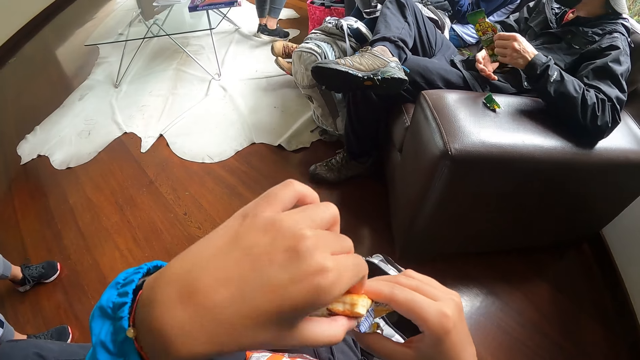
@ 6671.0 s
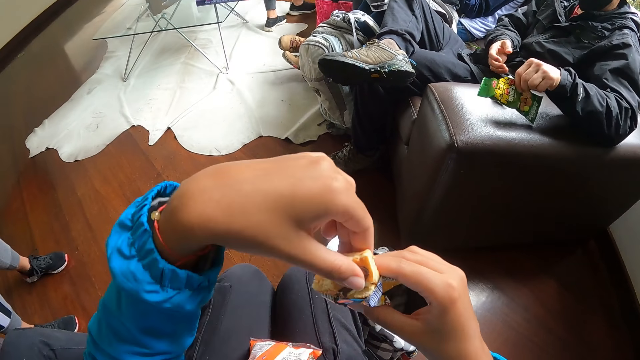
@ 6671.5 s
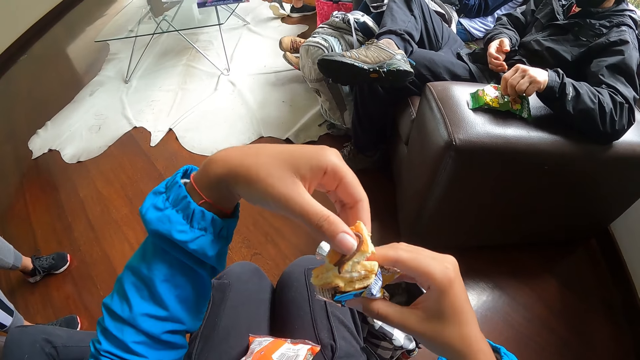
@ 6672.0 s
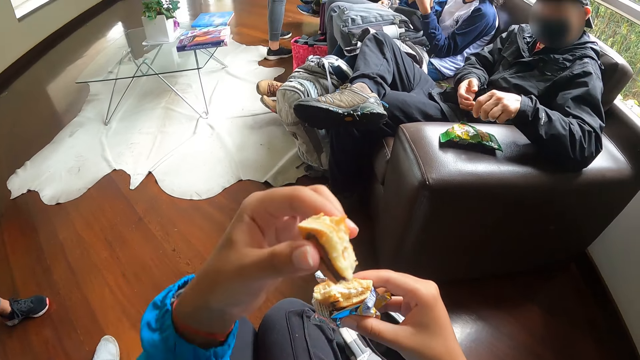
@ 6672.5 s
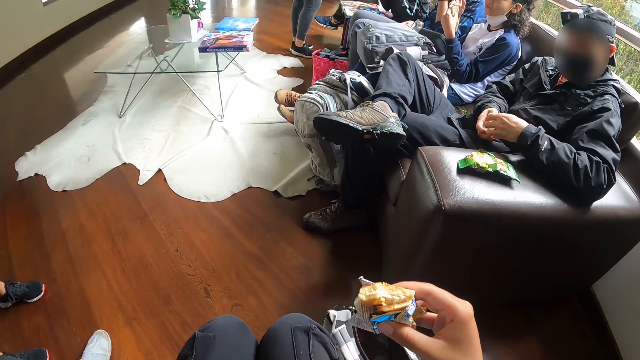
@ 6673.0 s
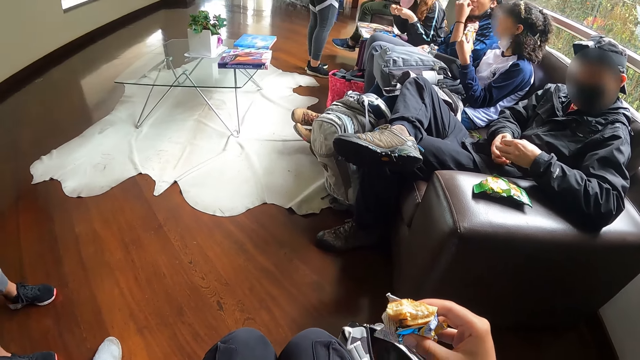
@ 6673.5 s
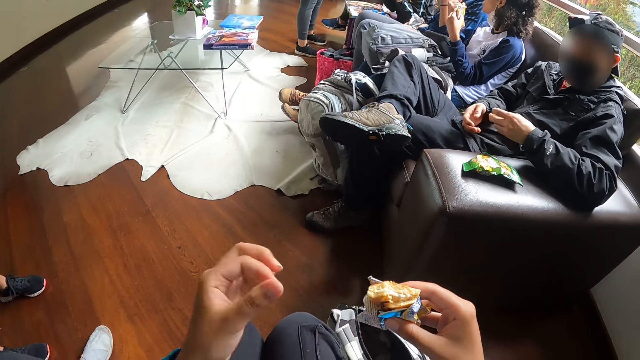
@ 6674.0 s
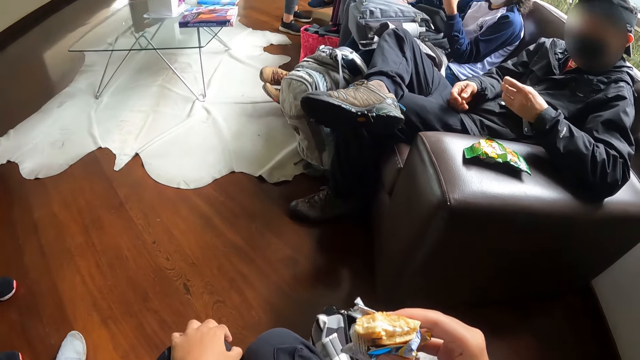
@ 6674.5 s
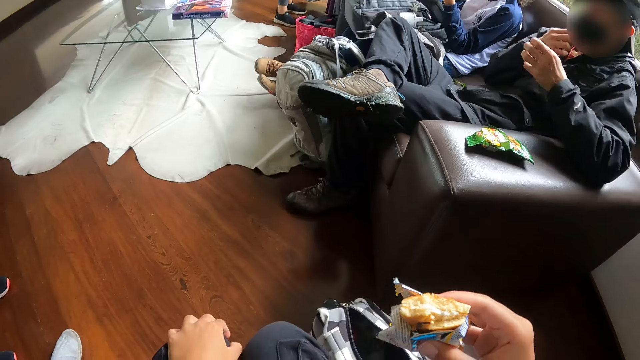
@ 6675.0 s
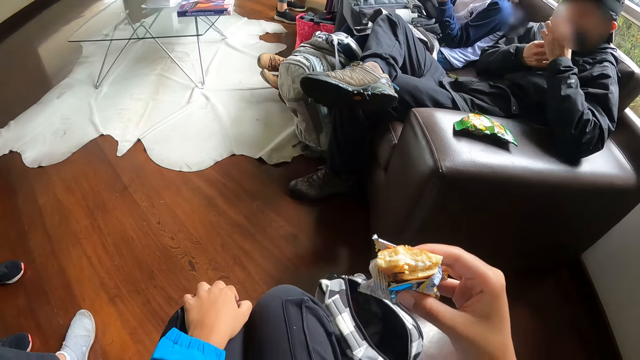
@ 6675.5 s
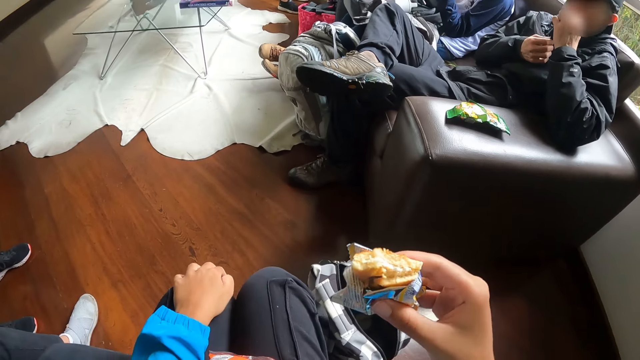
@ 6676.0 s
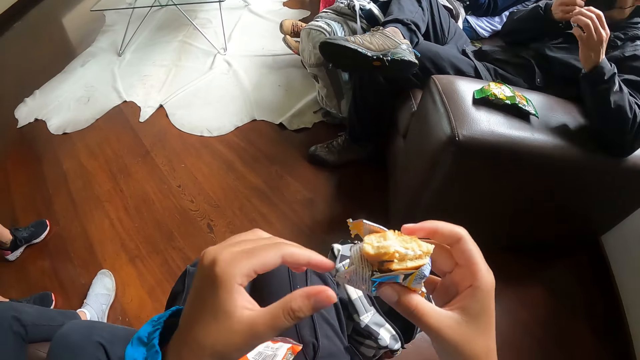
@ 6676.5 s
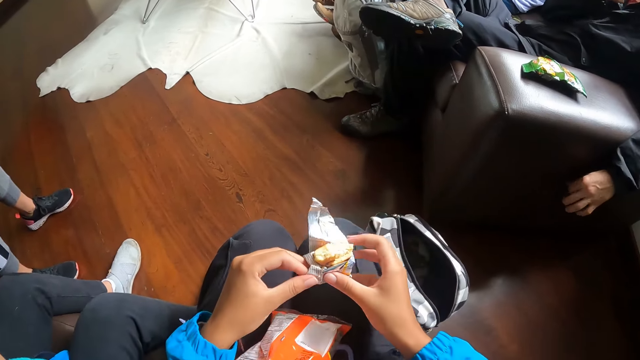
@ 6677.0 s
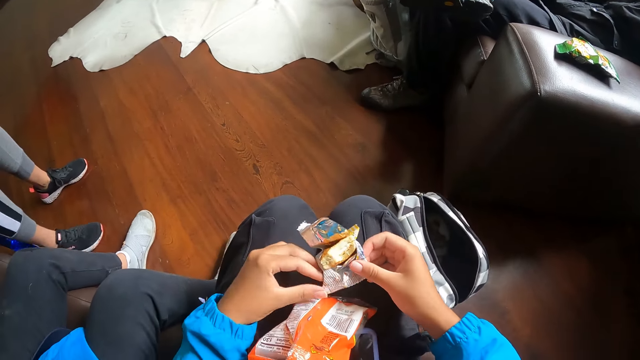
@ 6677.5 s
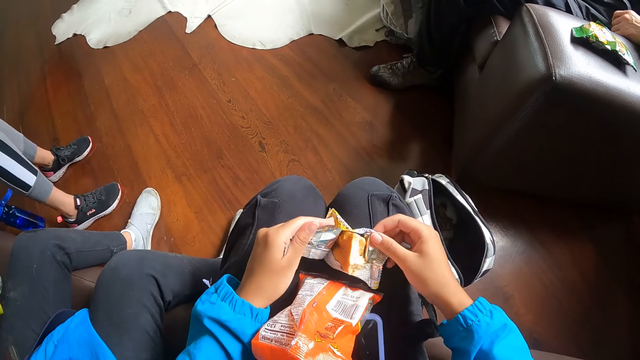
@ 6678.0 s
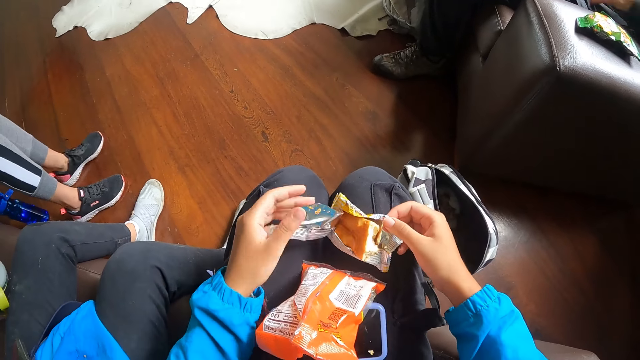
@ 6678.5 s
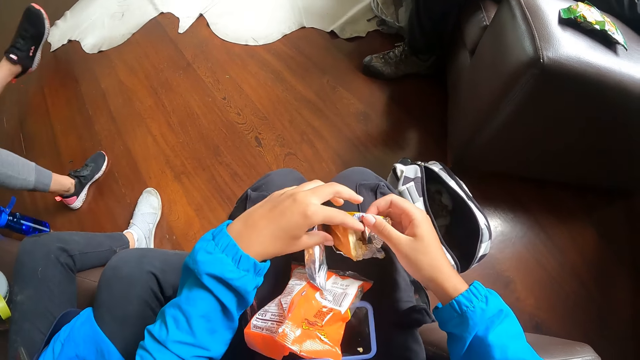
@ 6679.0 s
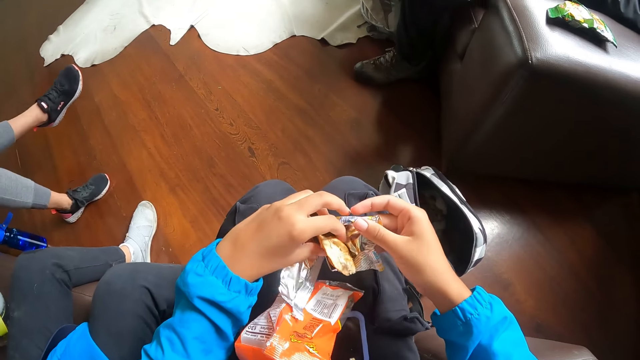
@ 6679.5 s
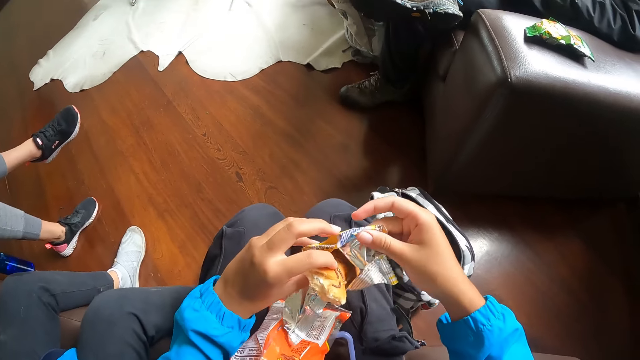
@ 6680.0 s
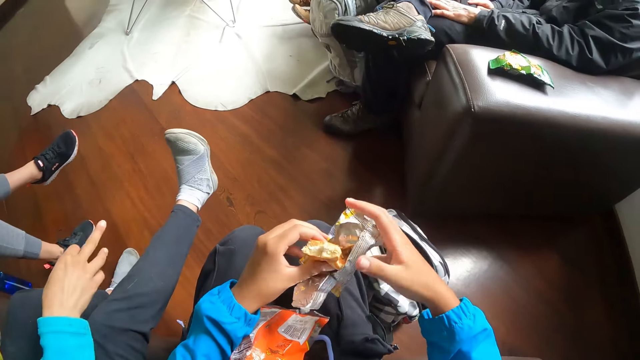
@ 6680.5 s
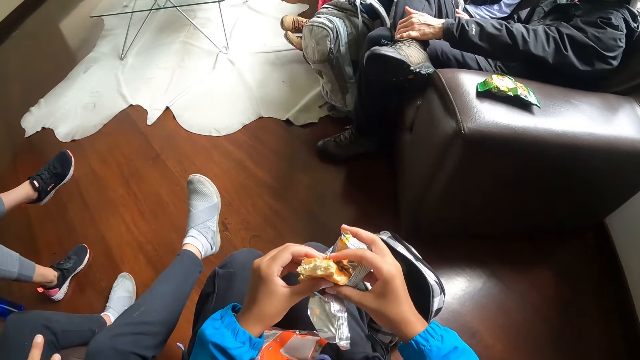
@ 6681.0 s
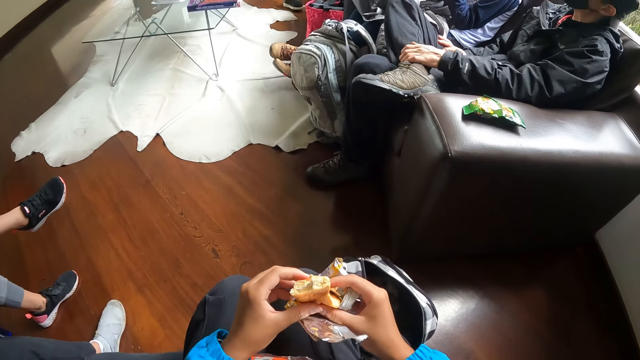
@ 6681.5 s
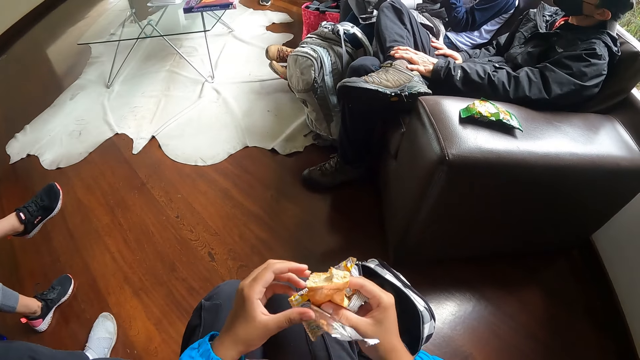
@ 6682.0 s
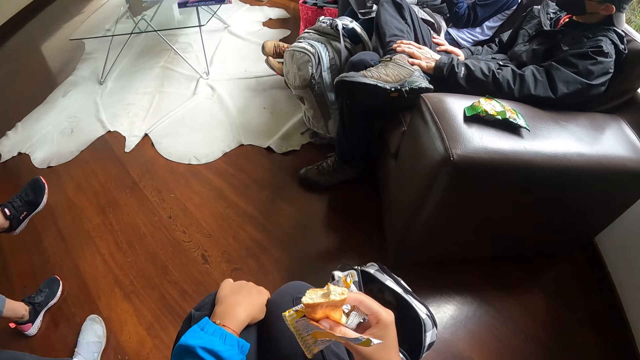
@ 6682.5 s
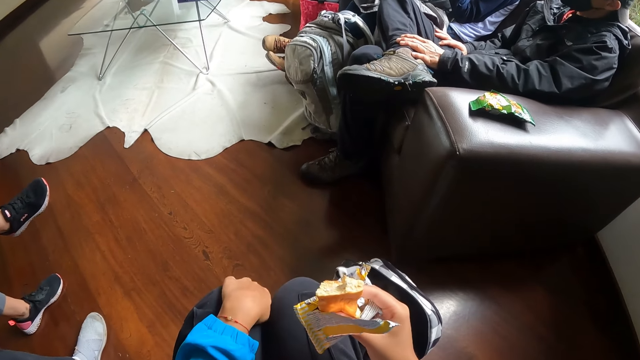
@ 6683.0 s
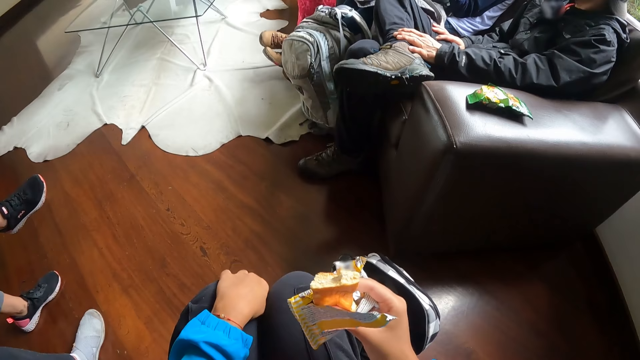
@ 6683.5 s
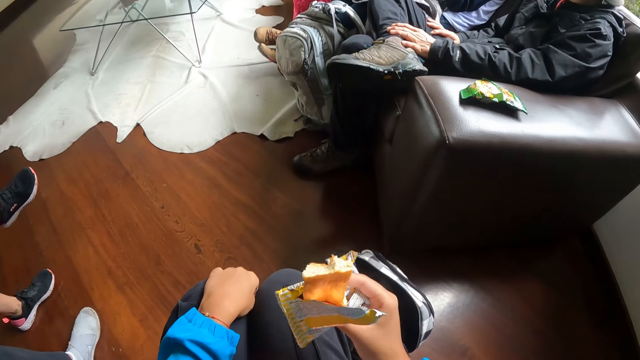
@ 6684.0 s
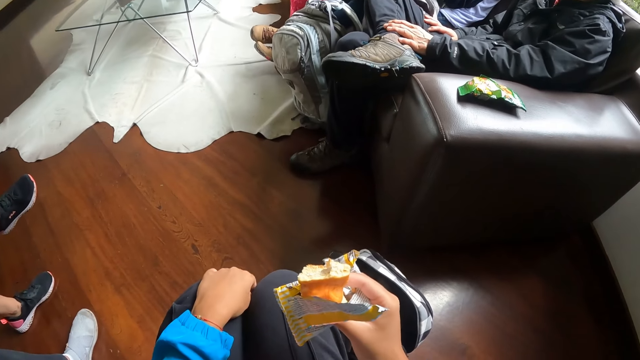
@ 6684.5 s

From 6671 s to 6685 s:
The camera wearer cuts the snack with her left hand. The man drops the pack of snacks on the chair with his left hand. He picks snacks from the pack with his left hand. The camera wearer eats the snacks in her left hand. The man eats the snacks with his left hand. The camera wearer adjusts the pack of snacks with both hands. The man adjusts his right leg with his left hand.

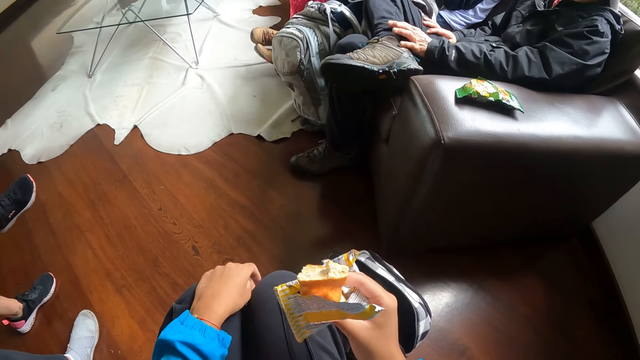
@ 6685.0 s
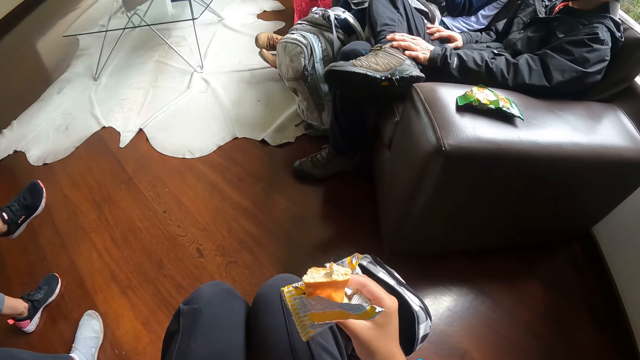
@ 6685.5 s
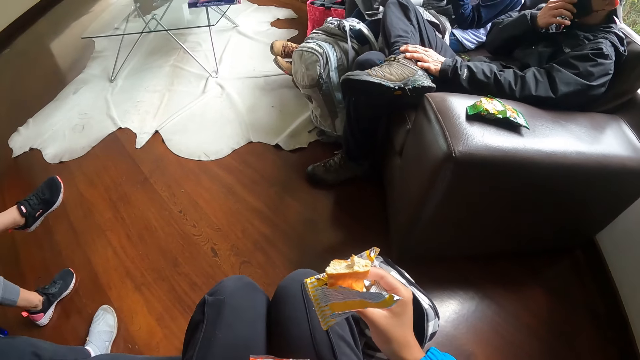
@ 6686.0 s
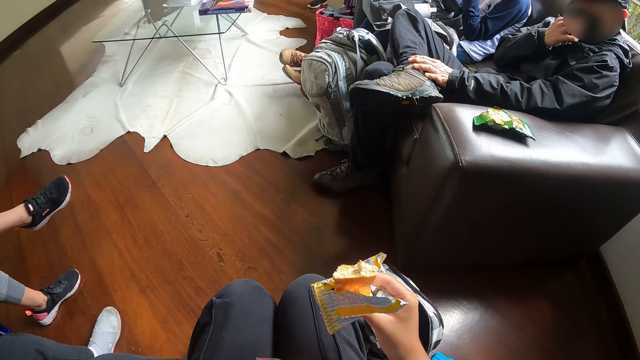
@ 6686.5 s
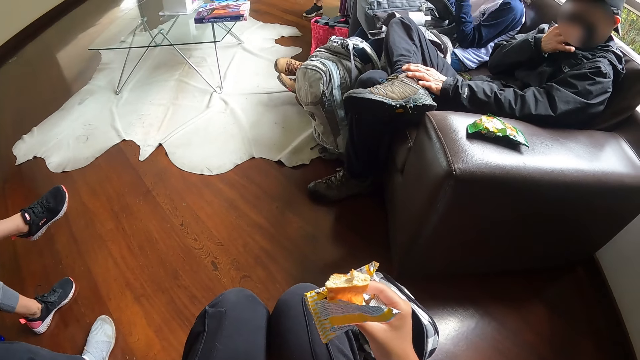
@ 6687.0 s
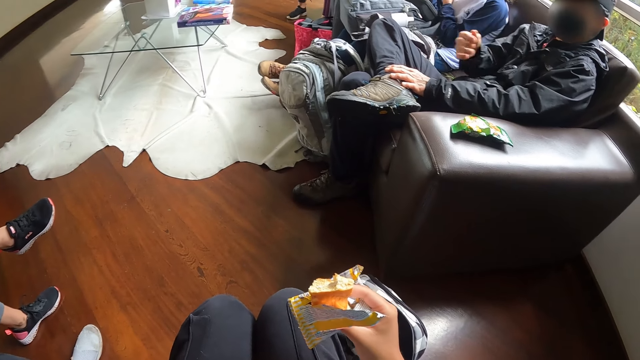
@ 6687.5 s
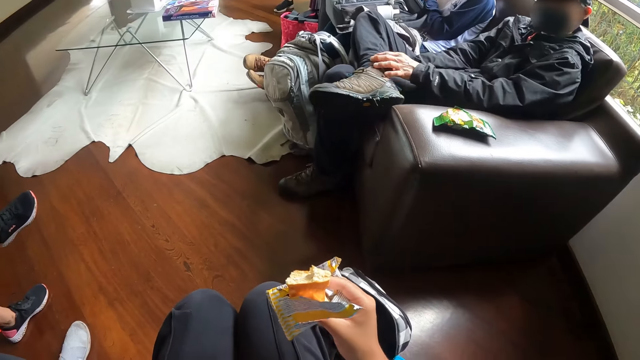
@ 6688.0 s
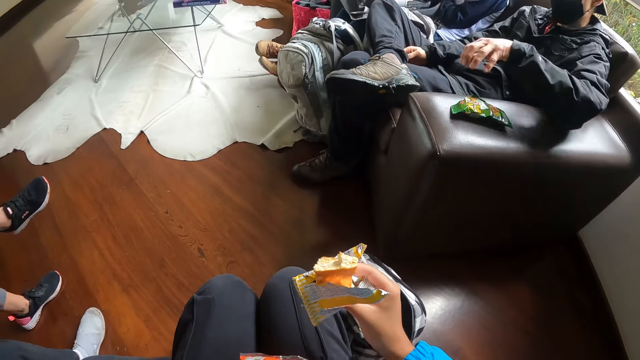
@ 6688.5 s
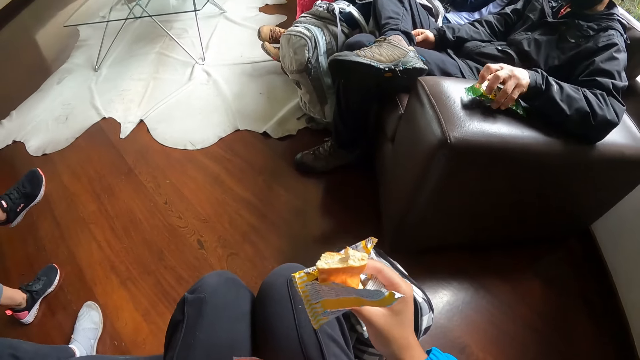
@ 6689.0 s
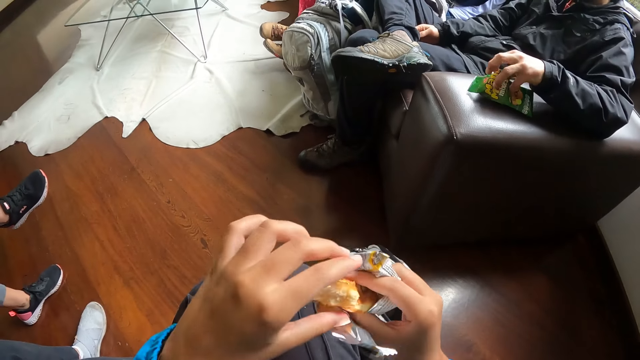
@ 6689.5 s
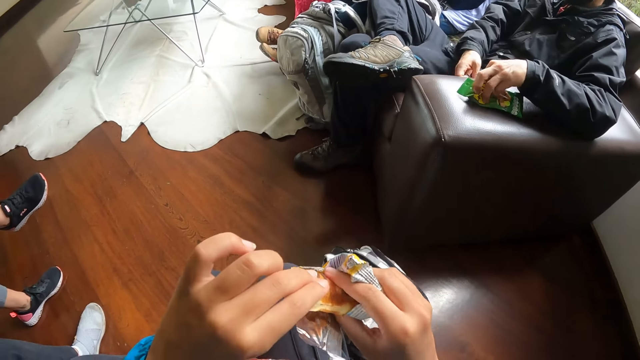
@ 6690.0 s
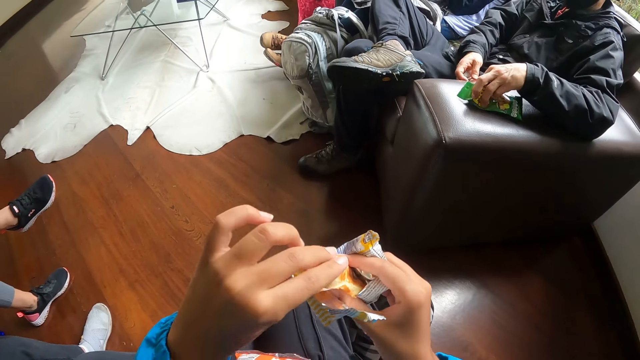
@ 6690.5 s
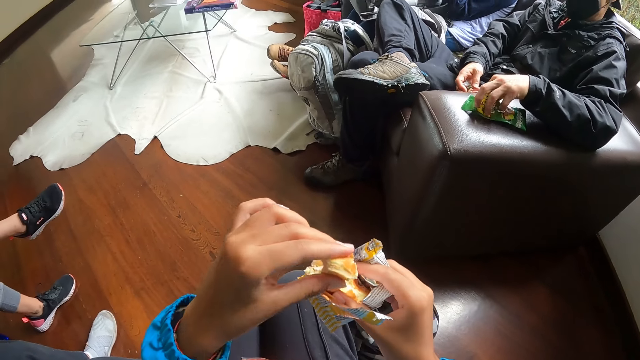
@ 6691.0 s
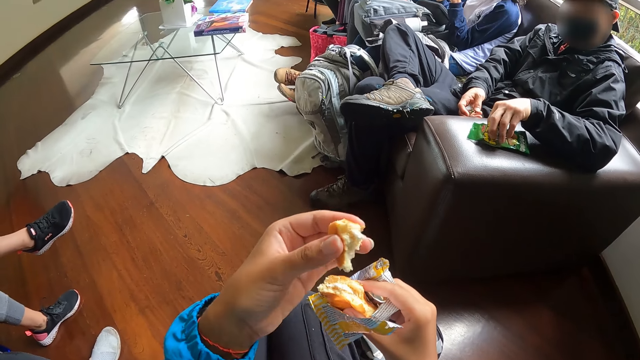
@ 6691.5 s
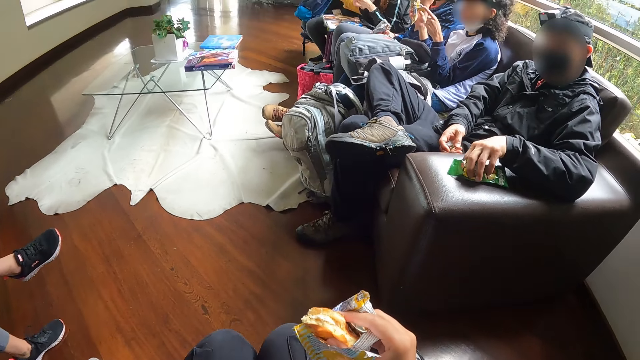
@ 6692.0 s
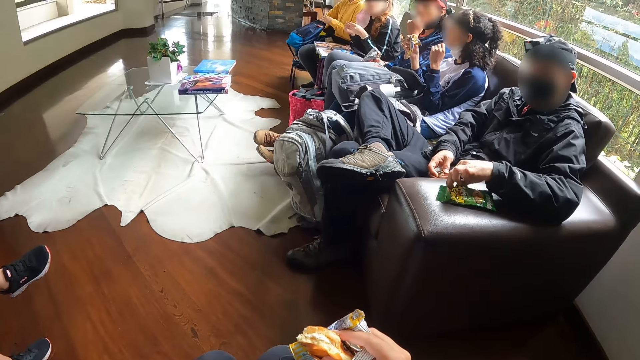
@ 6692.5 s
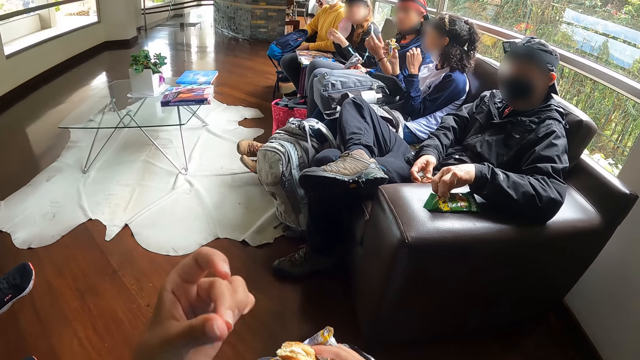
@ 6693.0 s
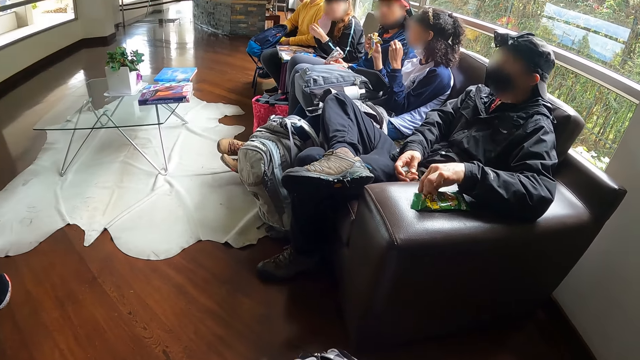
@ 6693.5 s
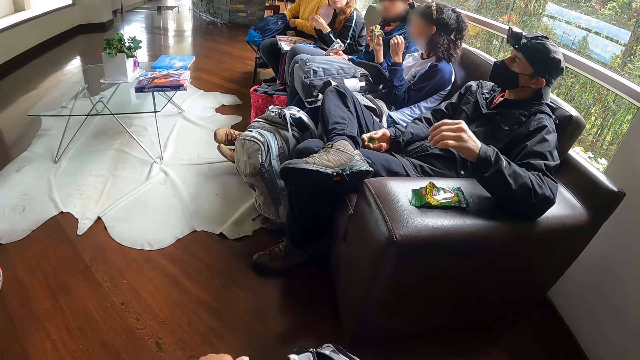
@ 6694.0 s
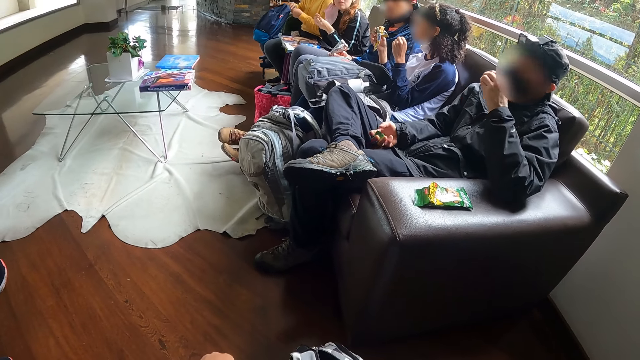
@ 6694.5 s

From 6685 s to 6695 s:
The man adjusts a nose mask on his face with his right hand. He picks snacks from the pack with his left hand. The camera wearer cuts from the snacks with her left hand. She eats the snack.
